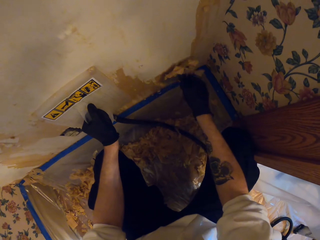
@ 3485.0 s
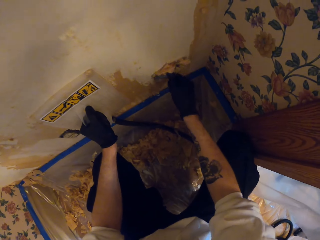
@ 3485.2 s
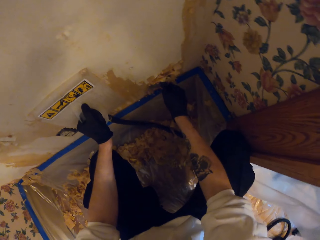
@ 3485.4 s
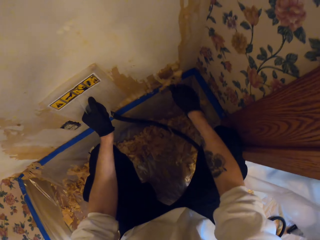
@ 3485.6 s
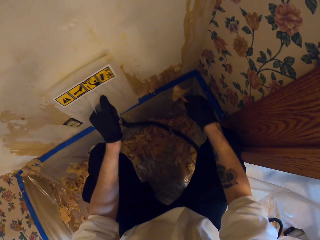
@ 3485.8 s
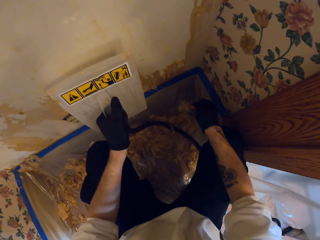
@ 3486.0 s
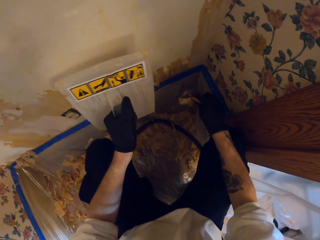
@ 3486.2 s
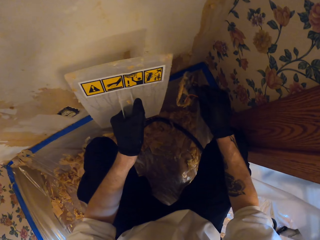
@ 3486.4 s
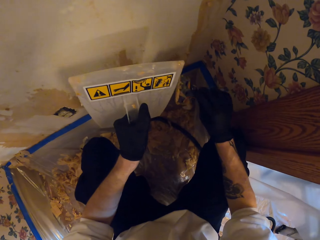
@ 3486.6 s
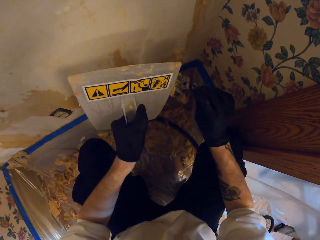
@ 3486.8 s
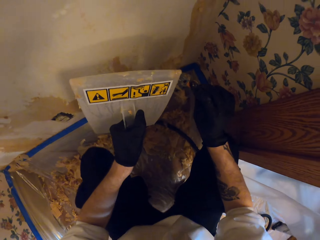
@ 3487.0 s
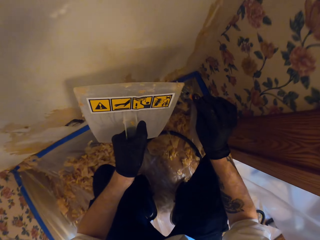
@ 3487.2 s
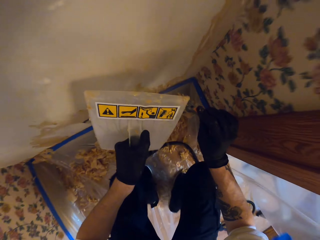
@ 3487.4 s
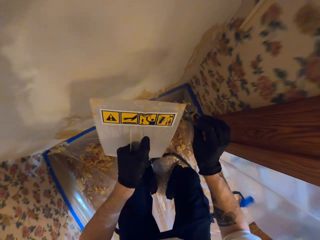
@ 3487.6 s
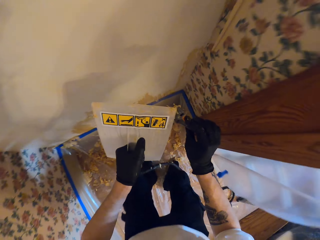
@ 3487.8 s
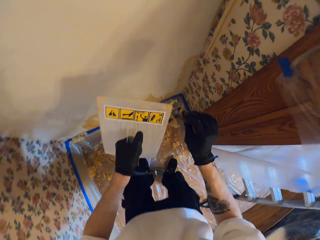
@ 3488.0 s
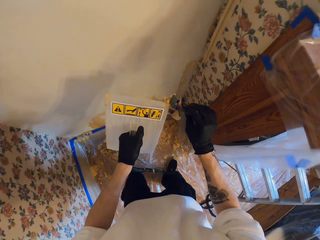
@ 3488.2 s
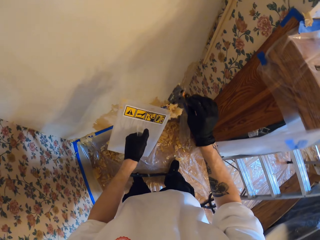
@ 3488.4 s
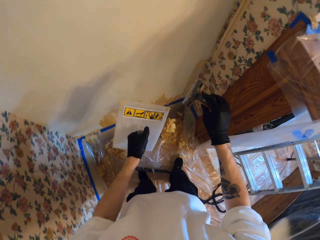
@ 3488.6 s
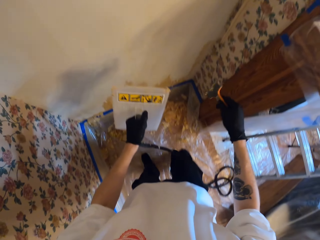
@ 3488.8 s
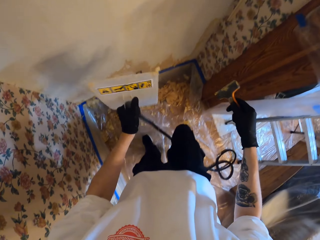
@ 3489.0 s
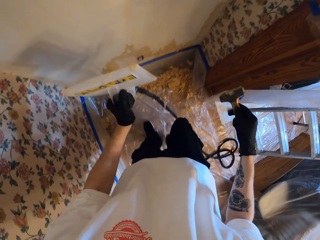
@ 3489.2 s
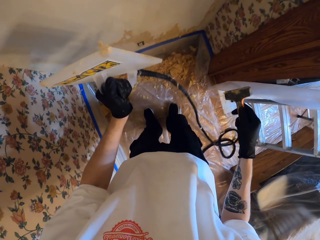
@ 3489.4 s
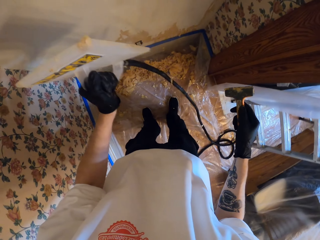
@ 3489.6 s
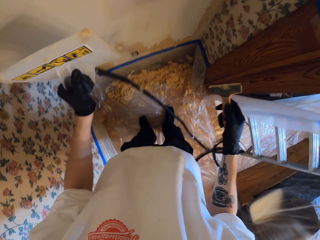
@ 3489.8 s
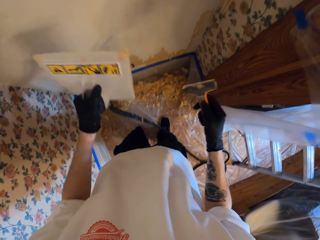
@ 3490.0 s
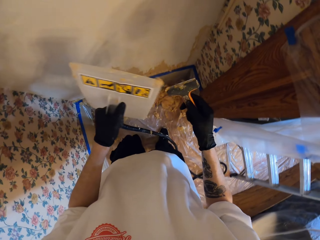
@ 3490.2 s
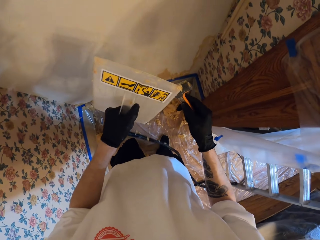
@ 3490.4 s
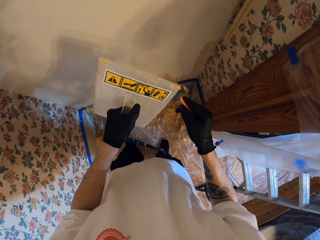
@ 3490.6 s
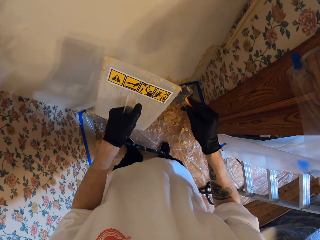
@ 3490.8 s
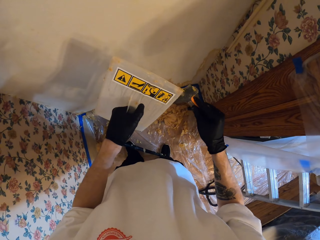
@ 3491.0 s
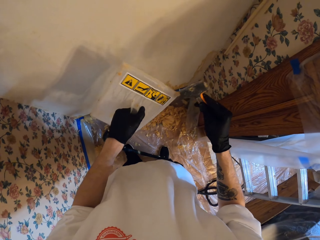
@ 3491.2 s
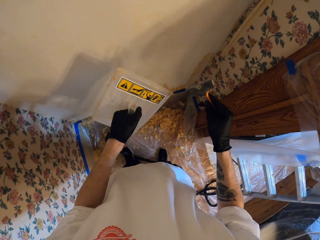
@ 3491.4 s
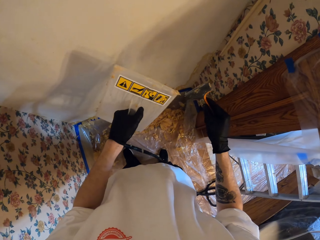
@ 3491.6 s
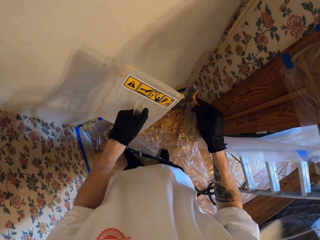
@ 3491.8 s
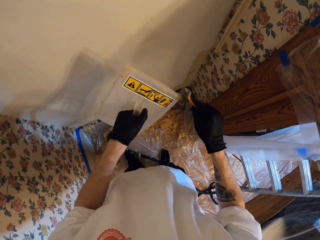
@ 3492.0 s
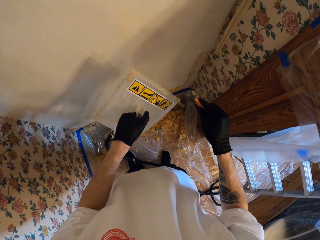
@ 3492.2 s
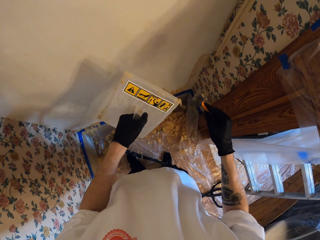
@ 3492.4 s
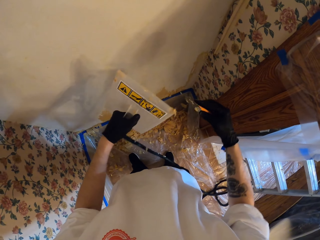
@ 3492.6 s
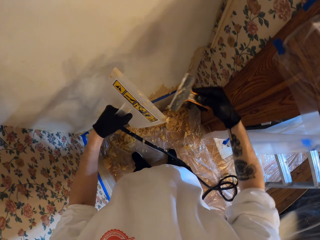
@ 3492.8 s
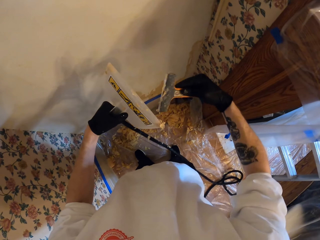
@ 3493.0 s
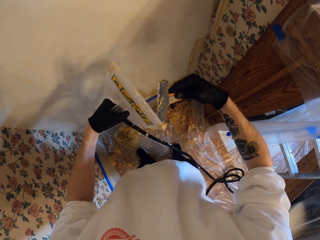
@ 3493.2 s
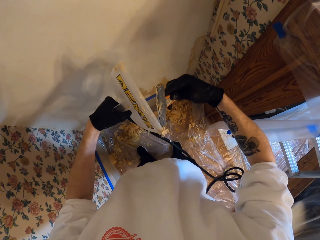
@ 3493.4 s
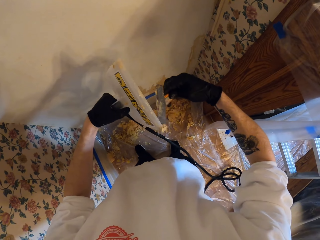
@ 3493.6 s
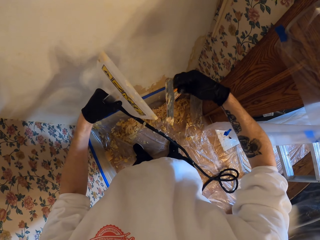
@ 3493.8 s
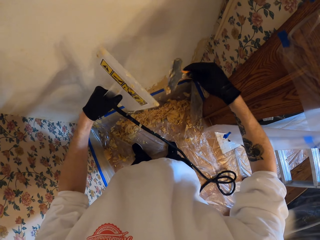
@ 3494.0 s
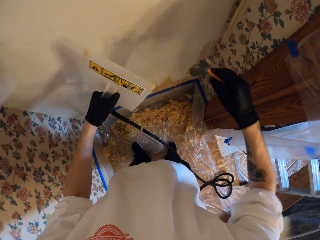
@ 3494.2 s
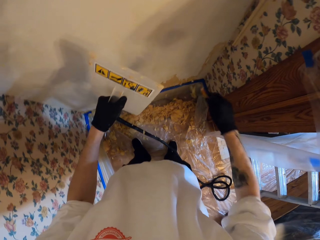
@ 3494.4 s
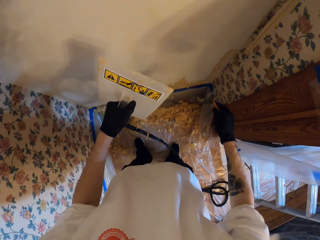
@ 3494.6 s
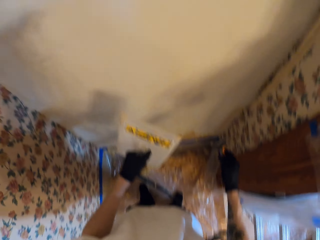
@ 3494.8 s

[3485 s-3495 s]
The camera wearer removes the scraper from the wall. They shake off paint on the scraper. They remove the trowel from the wall. They wipe the paint on the scraper with the trowel. They stand up. They wipe the paint on the scraper with the trowel. They throw paint from the scraper on the floor. They turn the scraper. They take a step. They look around. They wipe paint on the scraper with the trowel. They wipe paint on the trowel with the scraper.

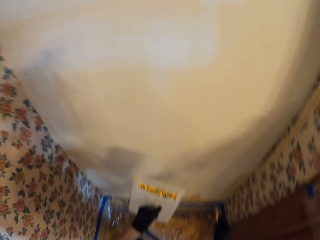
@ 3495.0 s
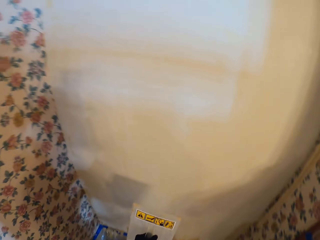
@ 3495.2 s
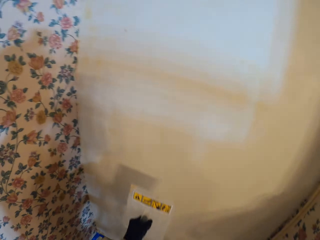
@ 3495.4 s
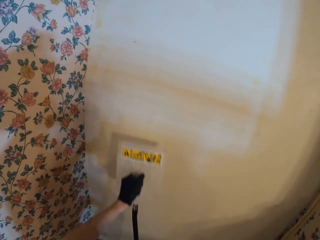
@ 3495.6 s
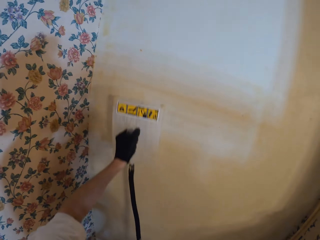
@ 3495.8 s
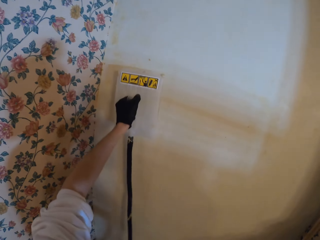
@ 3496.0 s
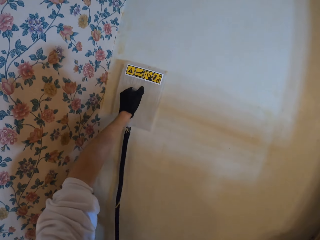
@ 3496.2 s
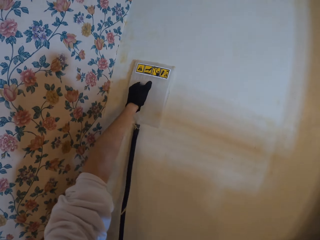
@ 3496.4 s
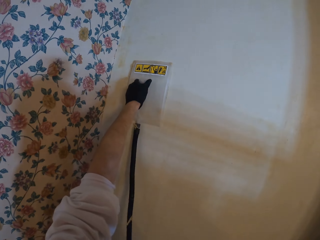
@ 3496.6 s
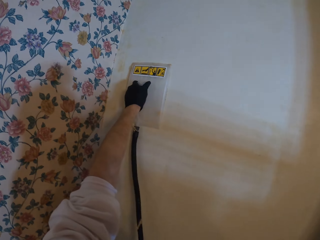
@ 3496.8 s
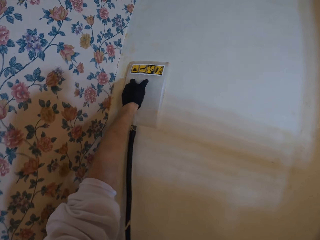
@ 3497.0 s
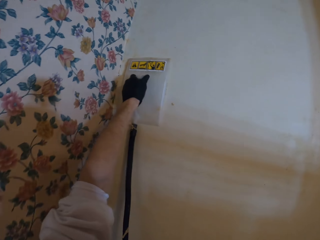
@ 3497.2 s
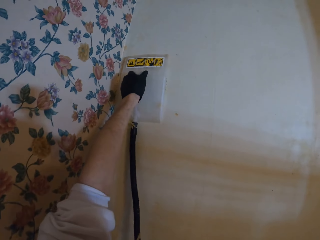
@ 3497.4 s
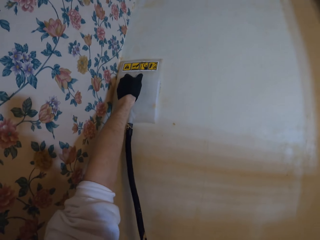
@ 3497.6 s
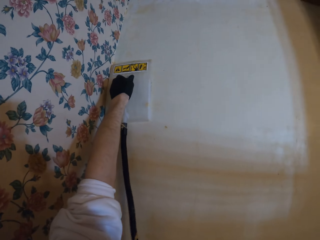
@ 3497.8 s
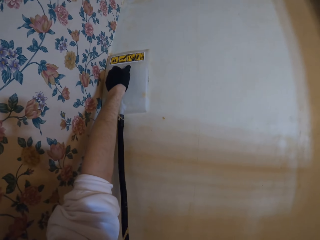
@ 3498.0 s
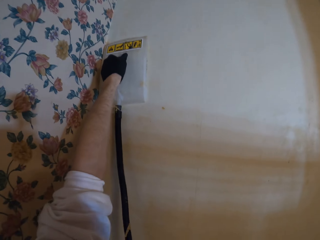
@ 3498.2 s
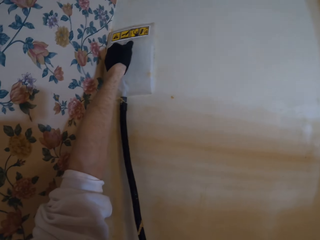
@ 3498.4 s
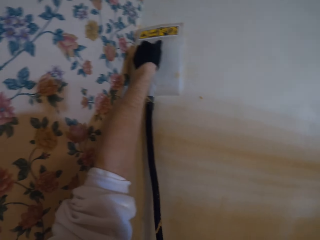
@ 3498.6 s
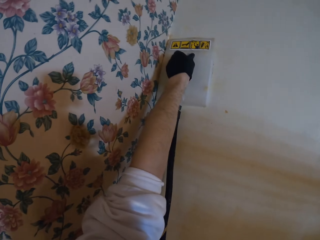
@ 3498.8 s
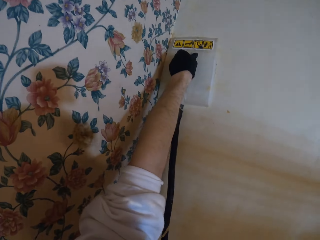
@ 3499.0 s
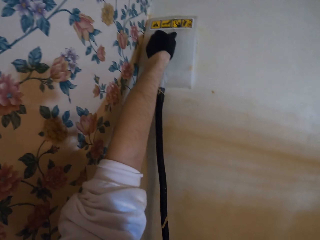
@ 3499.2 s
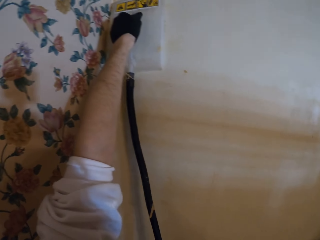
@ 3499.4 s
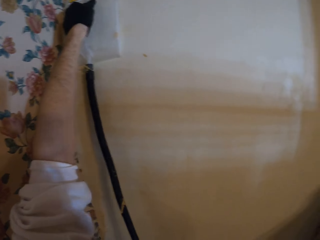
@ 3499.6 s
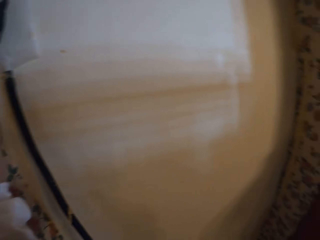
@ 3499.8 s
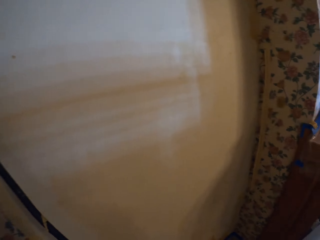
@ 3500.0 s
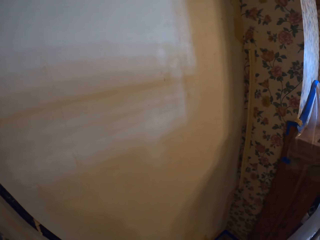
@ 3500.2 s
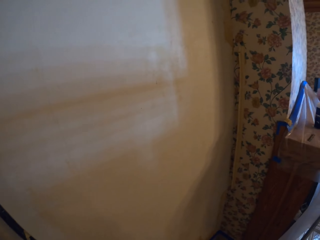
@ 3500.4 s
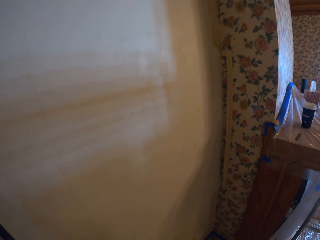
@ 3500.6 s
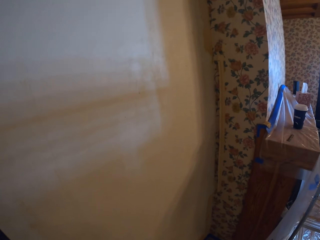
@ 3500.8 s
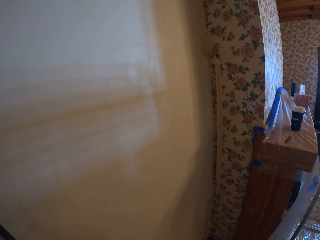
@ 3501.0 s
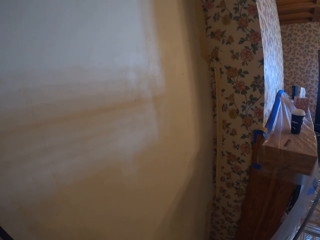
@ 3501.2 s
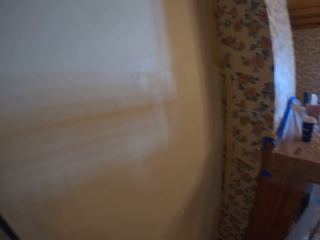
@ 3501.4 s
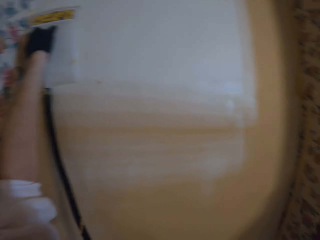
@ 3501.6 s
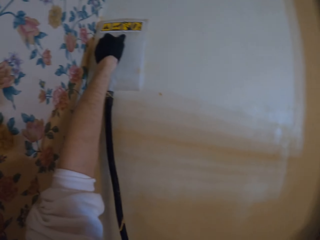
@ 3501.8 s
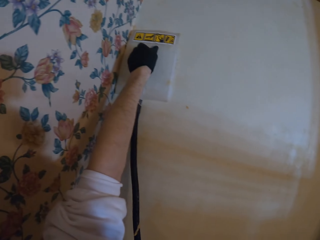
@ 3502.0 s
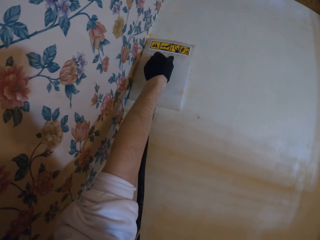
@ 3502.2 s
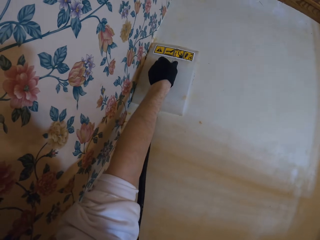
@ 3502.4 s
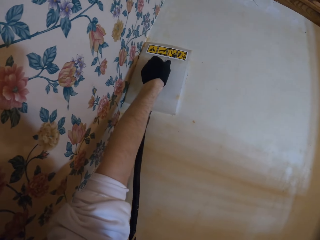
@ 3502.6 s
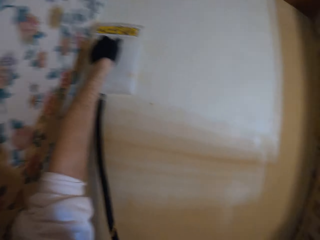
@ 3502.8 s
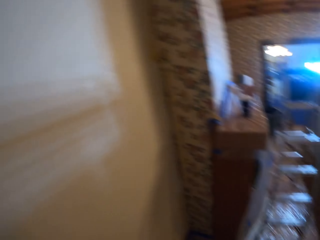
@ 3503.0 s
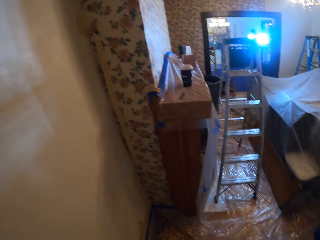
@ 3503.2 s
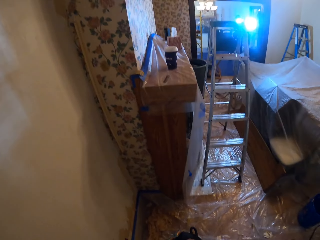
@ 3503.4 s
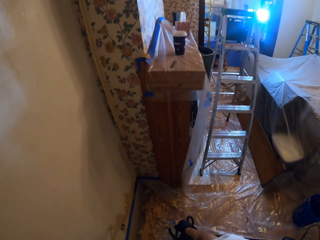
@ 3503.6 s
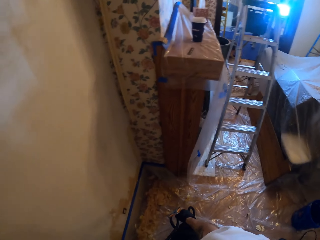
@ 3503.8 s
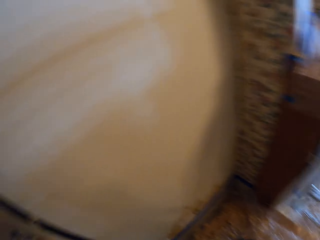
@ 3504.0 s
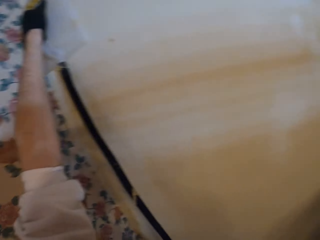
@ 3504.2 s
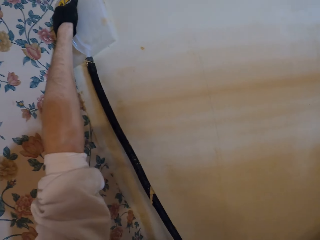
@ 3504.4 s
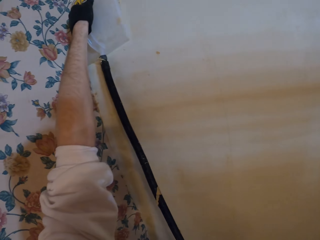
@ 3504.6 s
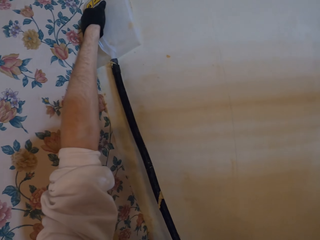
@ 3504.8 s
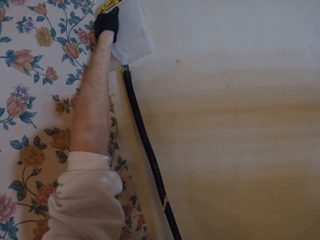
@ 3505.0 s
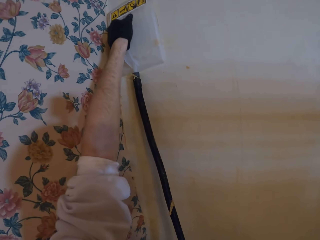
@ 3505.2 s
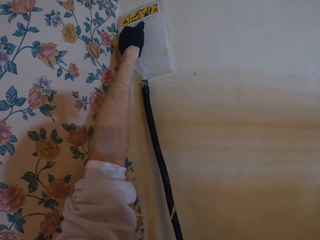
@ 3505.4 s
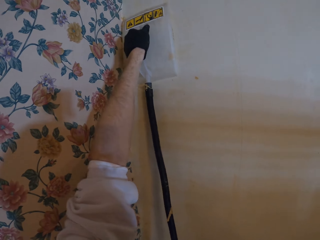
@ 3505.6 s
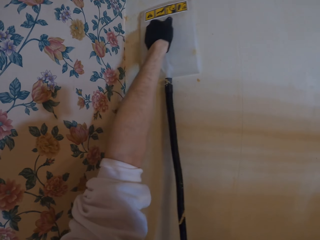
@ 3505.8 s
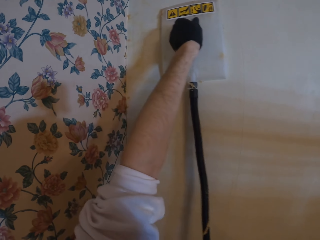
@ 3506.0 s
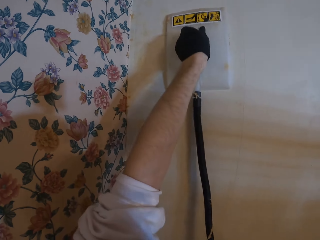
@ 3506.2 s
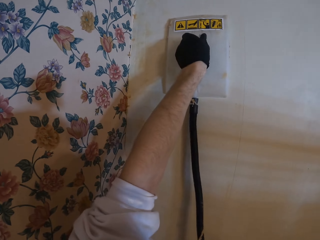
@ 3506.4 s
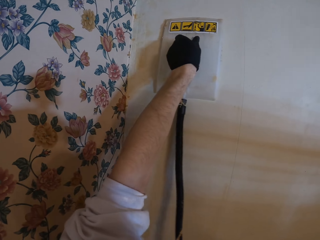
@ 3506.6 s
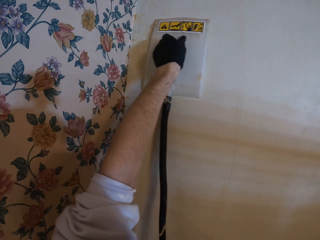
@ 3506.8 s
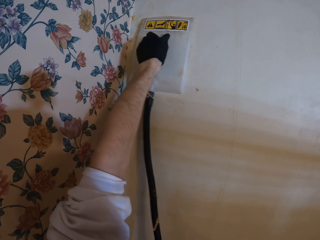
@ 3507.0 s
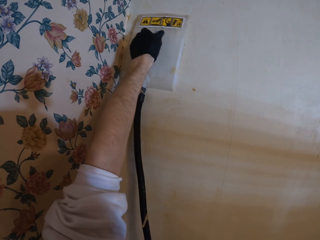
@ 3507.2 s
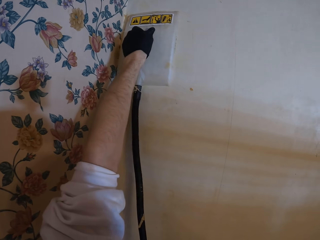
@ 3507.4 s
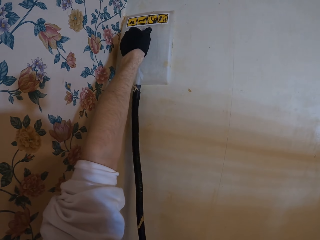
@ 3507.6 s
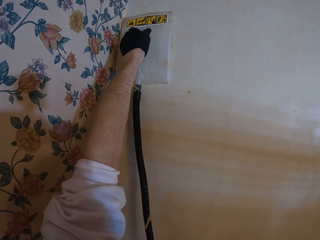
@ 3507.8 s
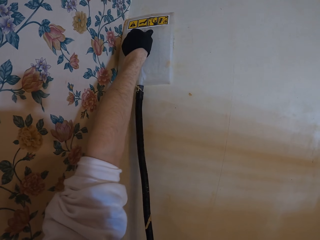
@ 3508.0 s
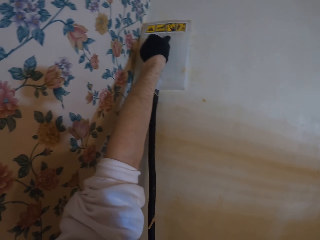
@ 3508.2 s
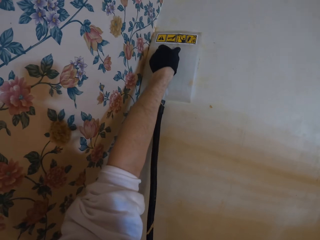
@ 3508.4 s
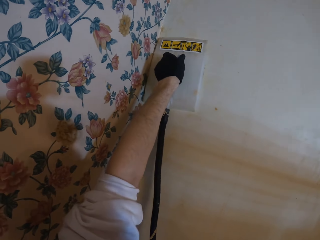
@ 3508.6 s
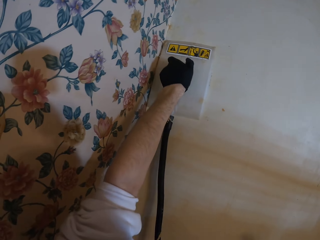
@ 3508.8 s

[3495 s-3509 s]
The camera wearer shakes paint from the scraper. They look on the wall. They hold the trowel or wallpaper steamer on the wall. They place the wallpaper steamer on the wall. They adjust the trowel on the wall. They look around the wall. They look around. They adjust the trowel on the wall. They move the wallpaper steamer on the wall.
